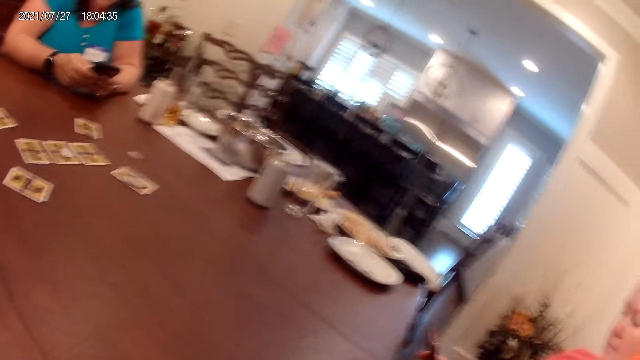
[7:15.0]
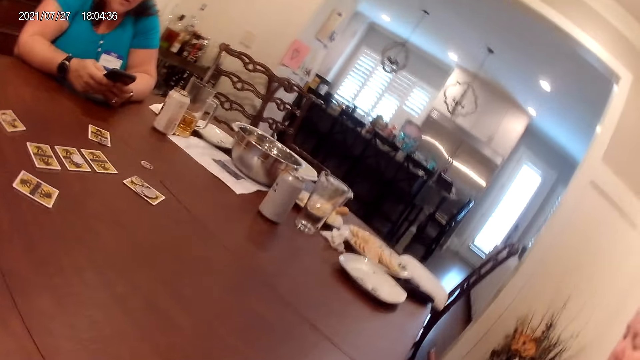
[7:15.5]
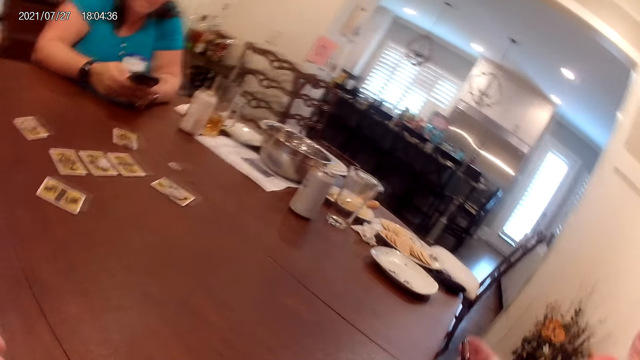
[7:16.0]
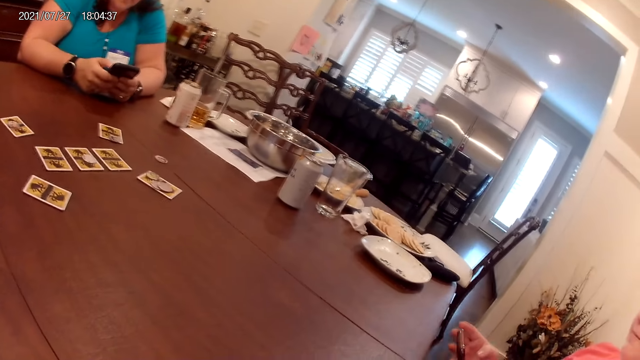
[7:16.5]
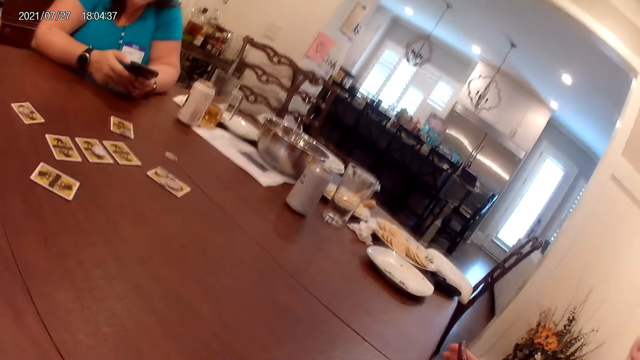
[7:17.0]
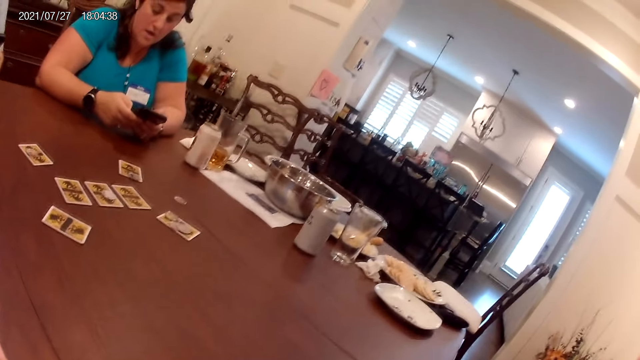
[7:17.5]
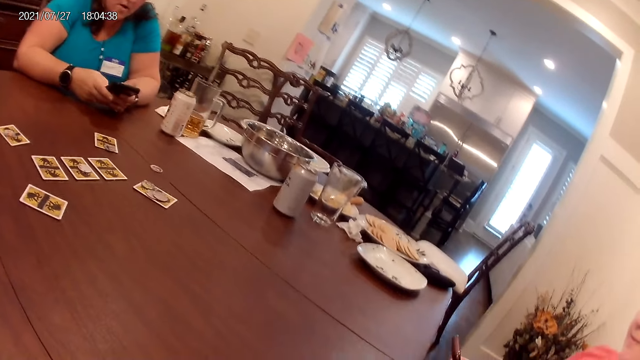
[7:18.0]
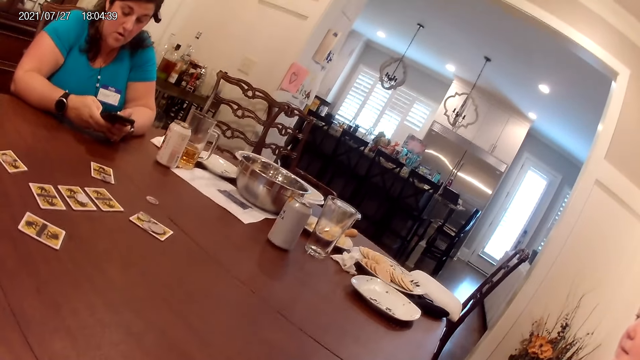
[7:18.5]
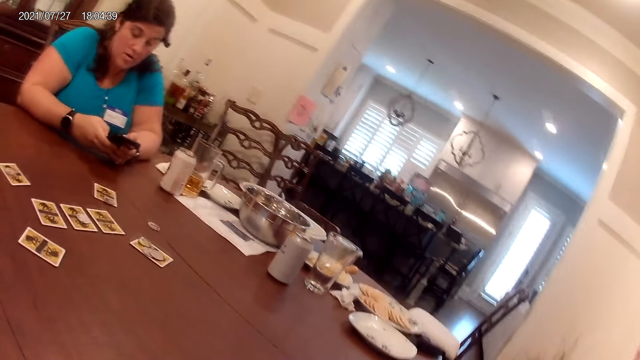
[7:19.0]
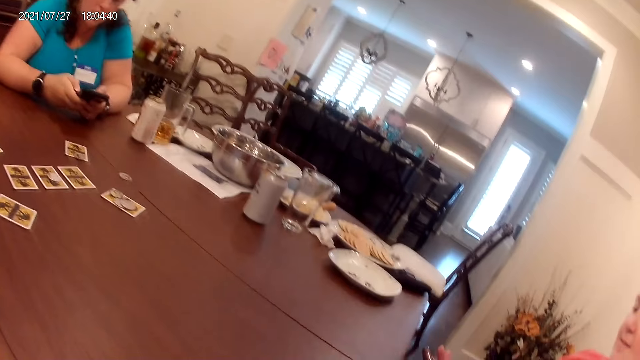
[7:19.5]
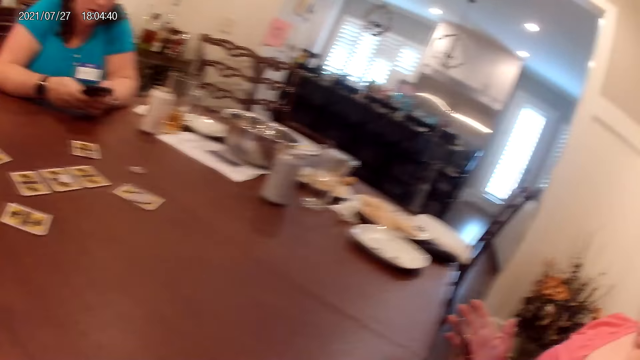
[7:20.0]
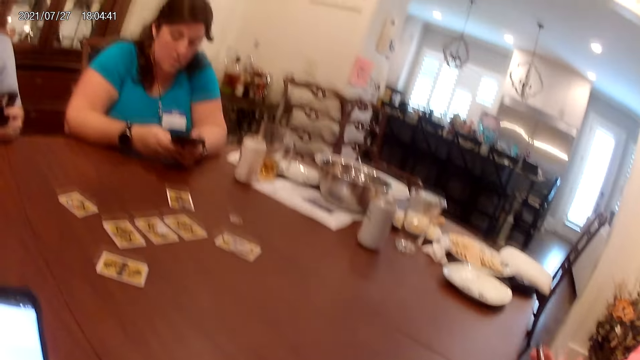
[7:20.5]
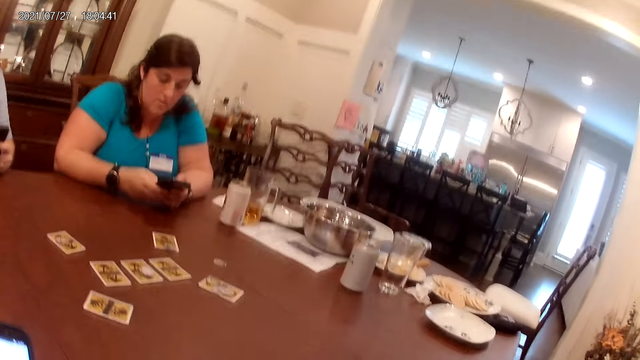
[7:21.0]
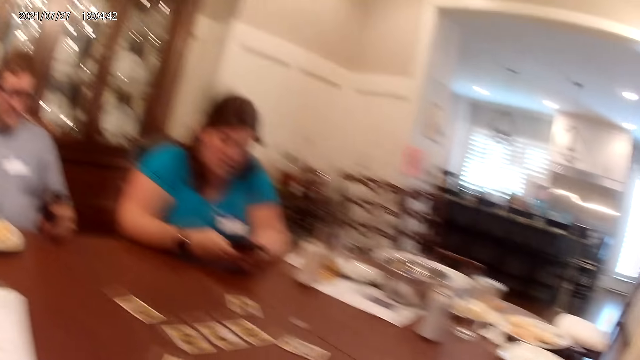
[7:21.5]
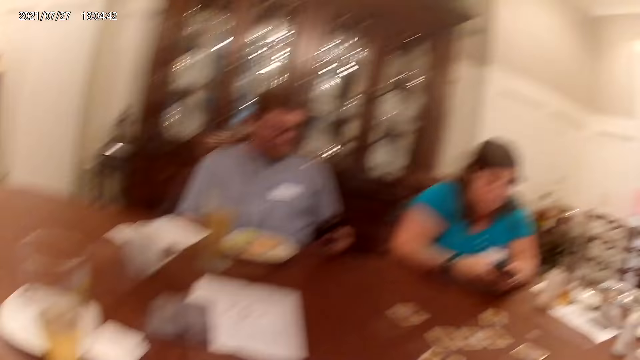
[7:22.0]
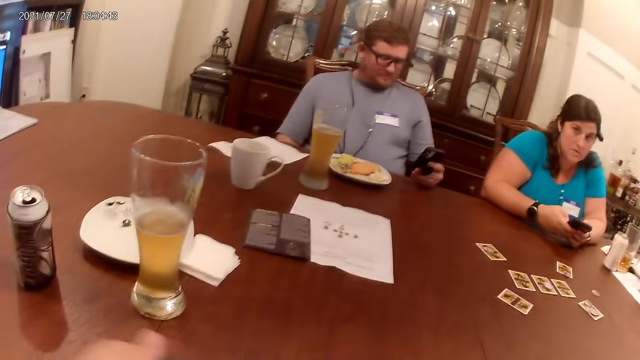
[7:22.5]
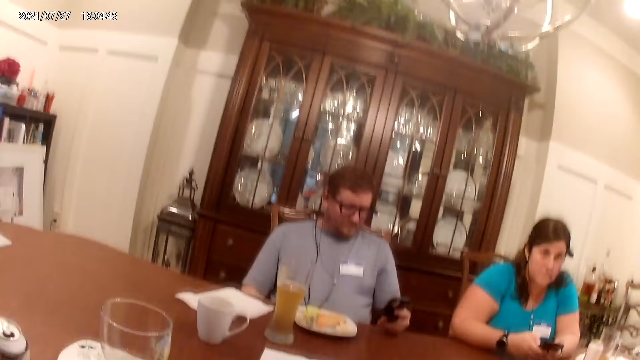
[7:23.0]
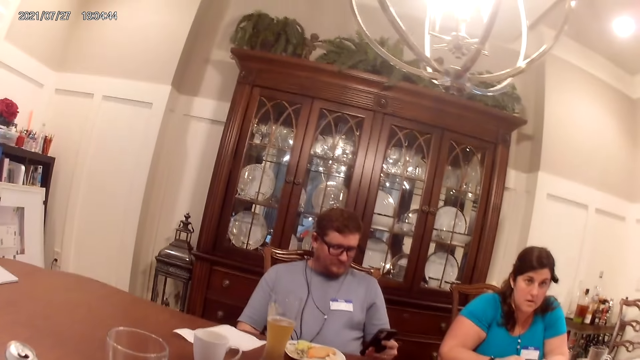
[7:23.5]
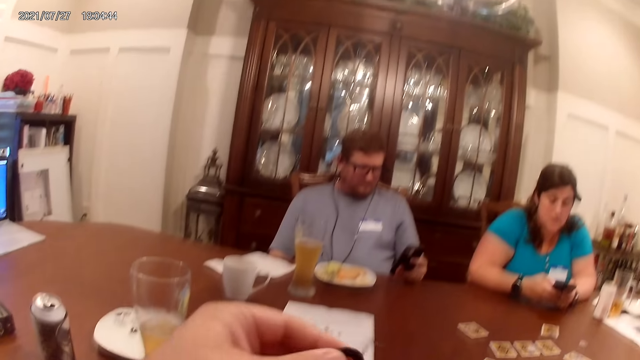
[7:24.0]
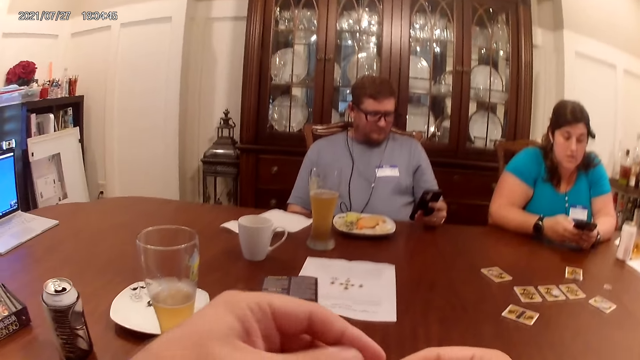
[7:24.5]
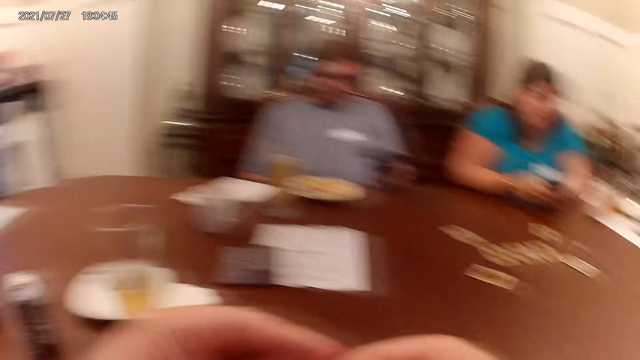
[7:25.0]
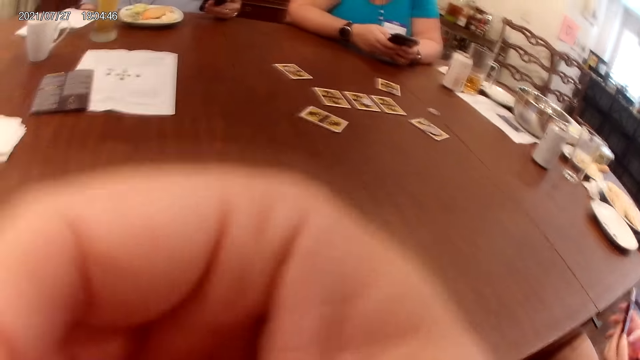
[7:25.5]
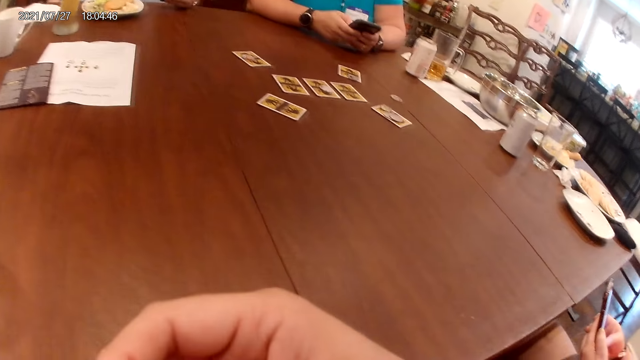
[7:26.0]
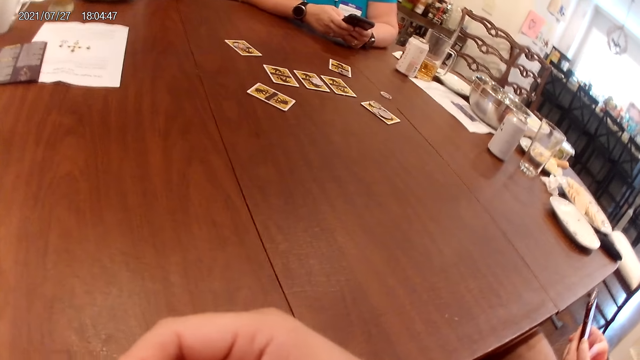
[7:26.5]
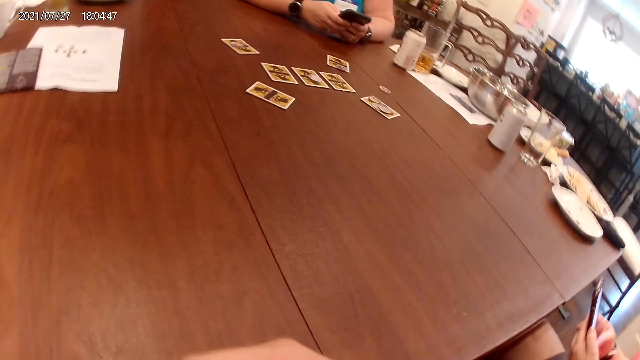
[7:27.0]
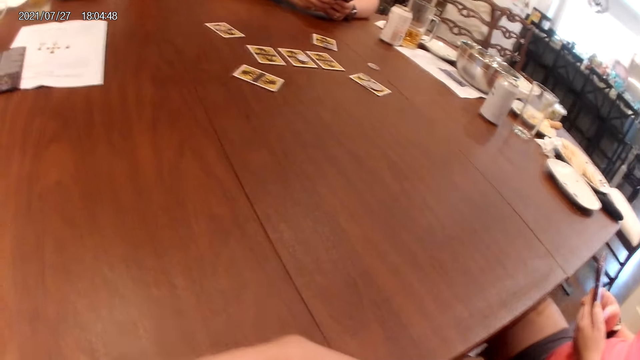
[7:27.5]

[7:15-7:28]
The camera wearer looks at cookies in a plate. He drops the cellphone on the table with his left hand. He holds a mouth piece in his left hand. He looks at a man. He passes the mouth piece to his right hand. He fixes the mouth piece on the camera with his right hand.

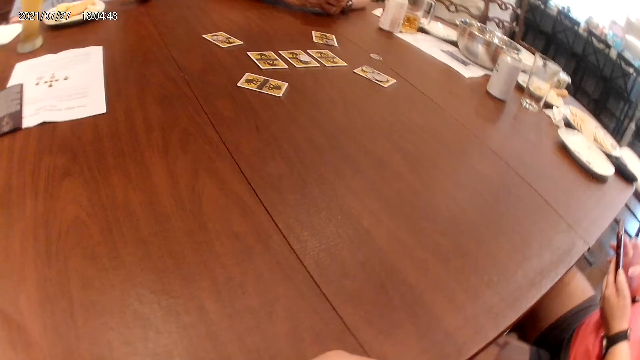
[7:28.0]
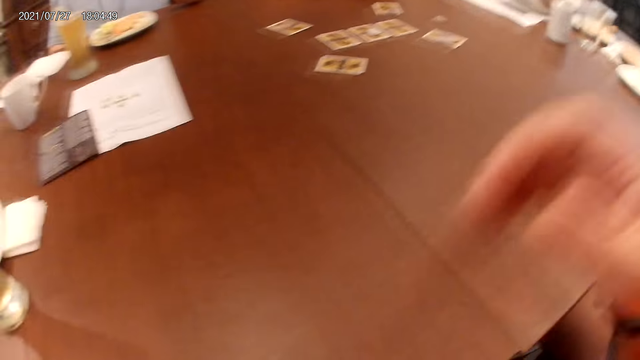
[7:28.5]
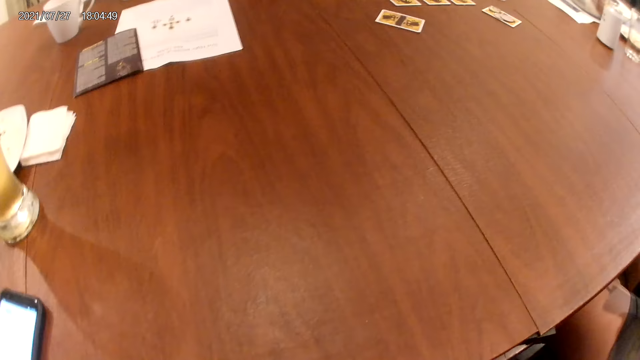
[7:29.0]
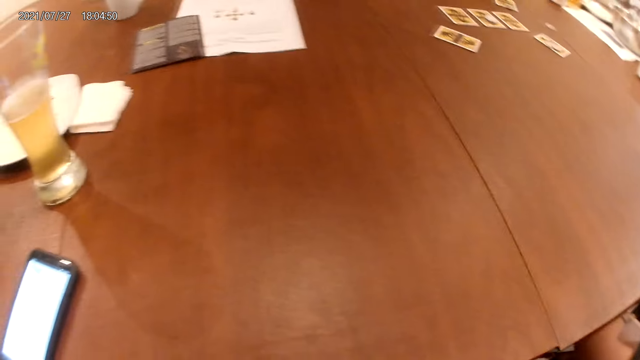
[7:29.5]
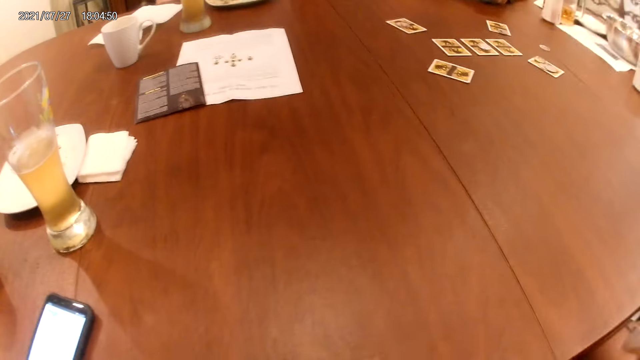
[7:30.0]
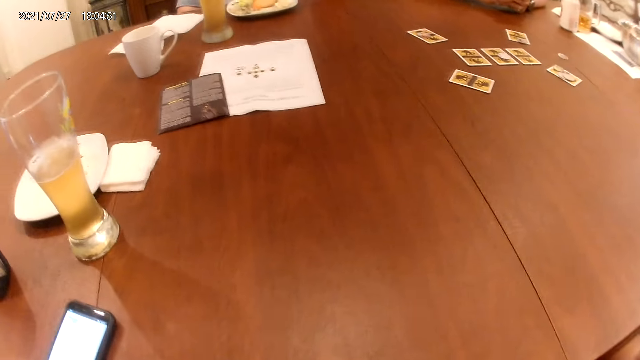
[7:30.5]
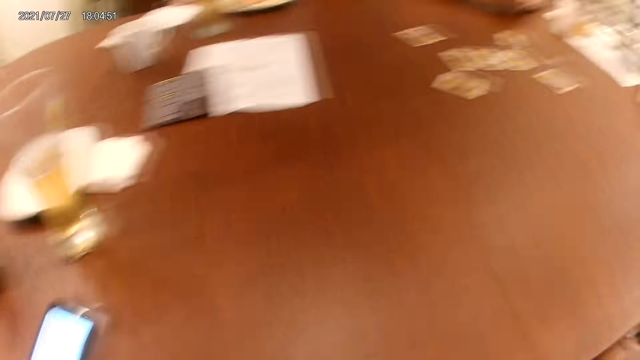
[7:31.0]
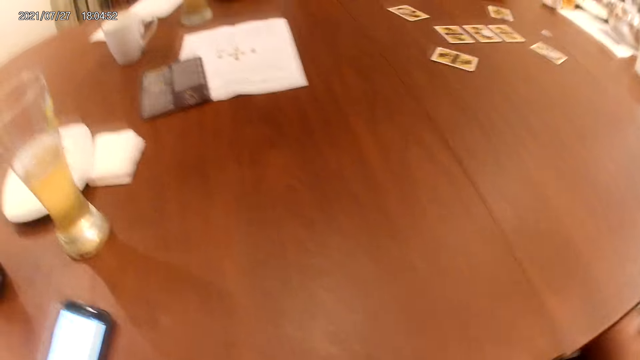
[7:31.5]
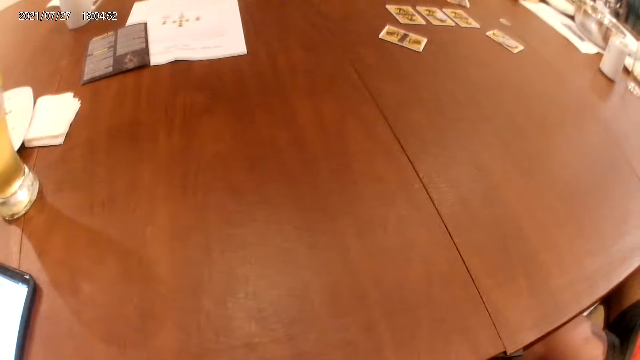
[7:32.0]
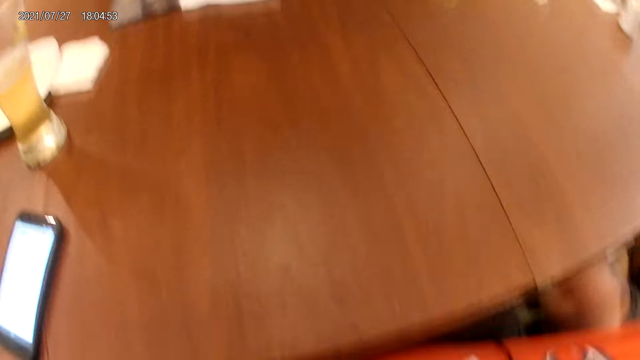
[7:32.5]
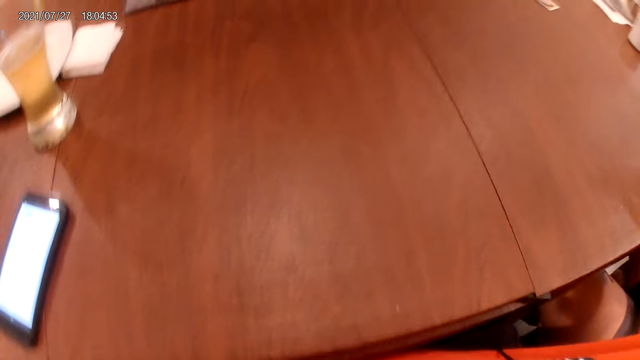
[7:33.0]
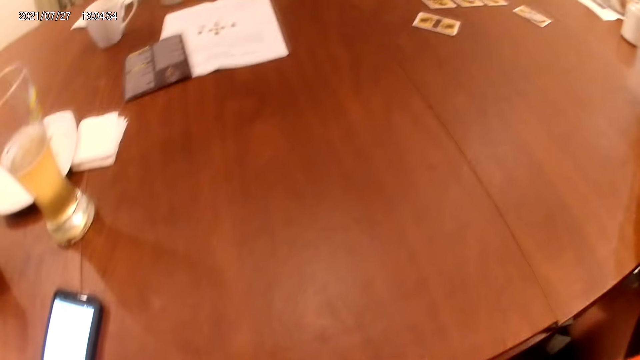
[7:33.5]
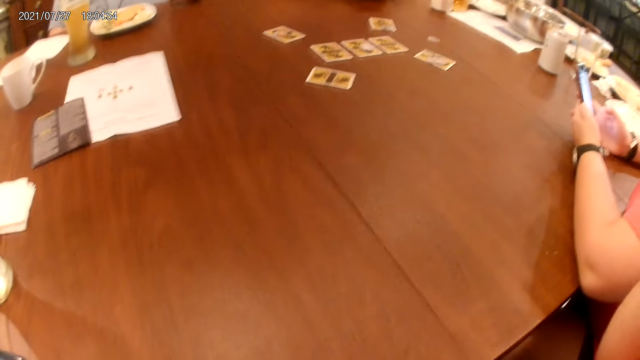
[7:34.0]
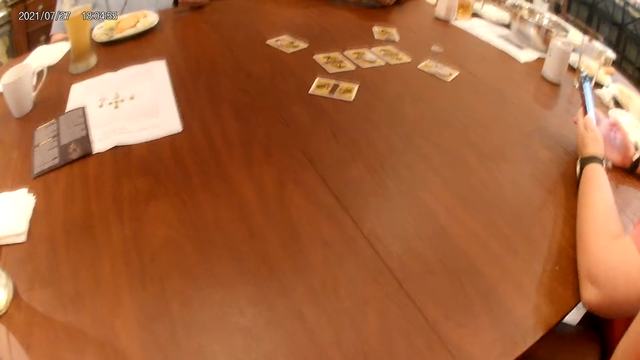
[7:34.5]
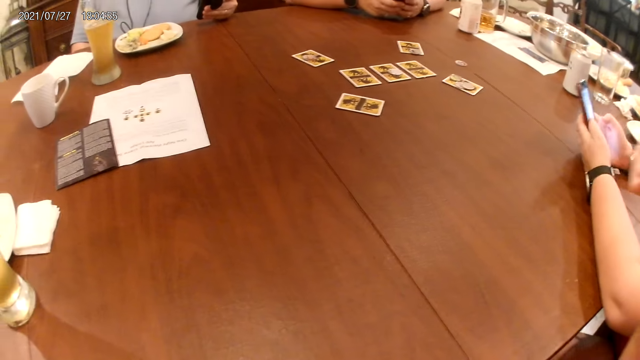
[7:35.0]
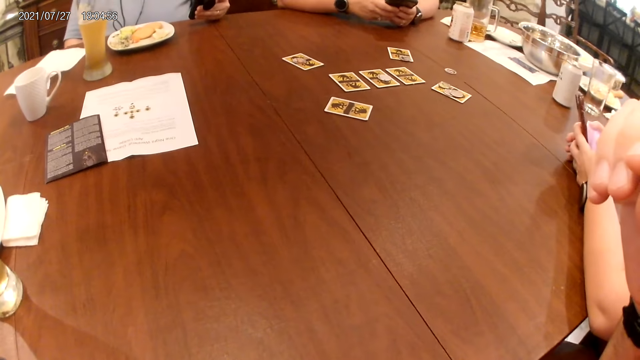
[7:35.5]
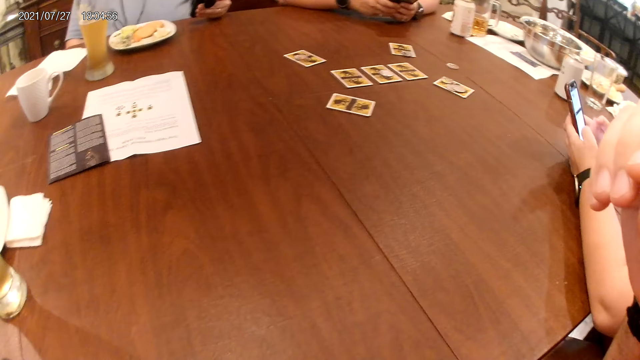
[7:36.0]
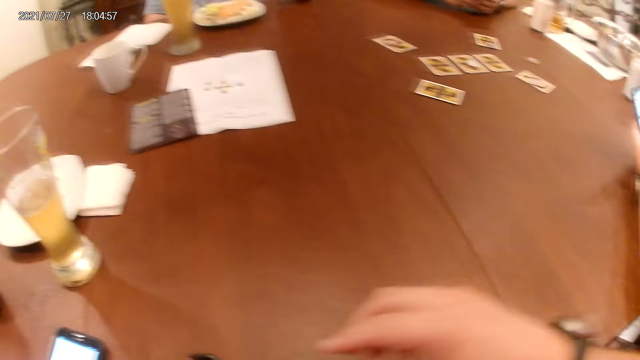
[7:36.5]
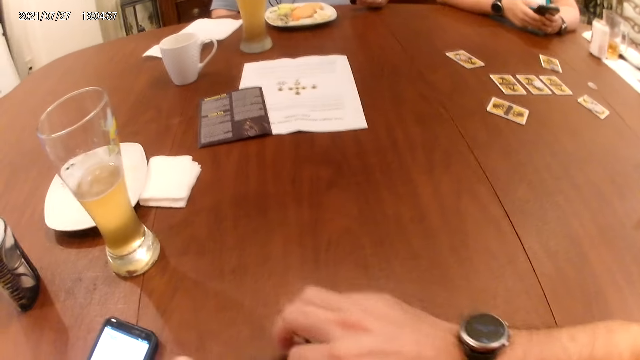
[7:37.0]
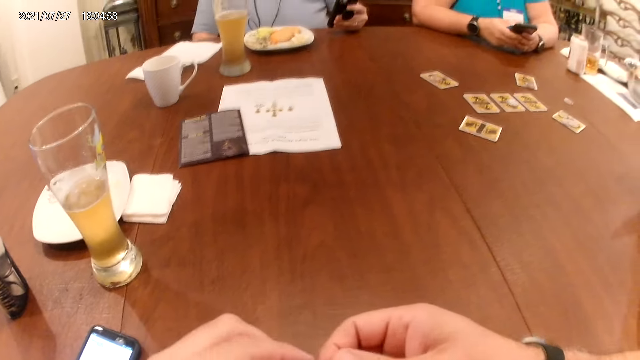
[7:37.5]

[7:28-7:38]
The camera wearer adjusts his camera on his head with both hands. He looks on a table. He picks up an earpiece on the table with both hands.
